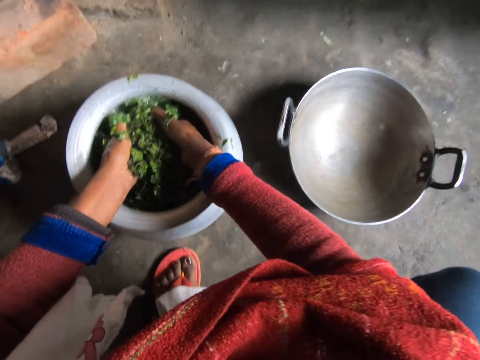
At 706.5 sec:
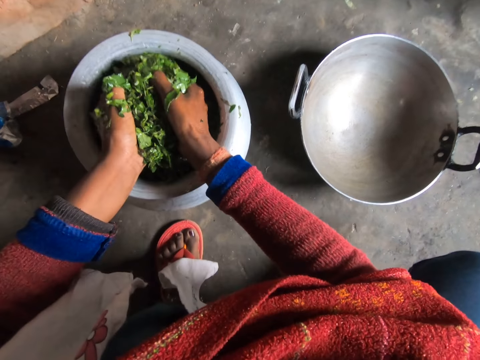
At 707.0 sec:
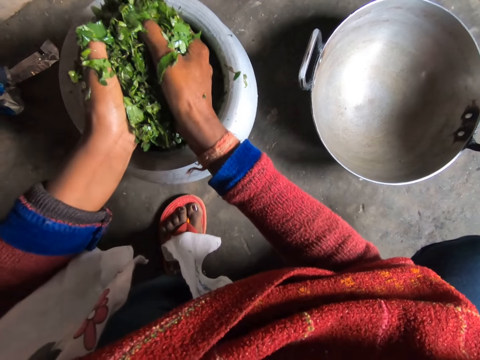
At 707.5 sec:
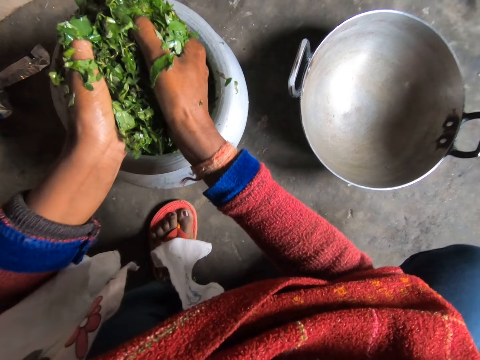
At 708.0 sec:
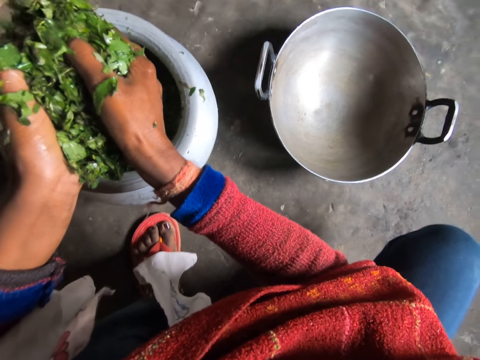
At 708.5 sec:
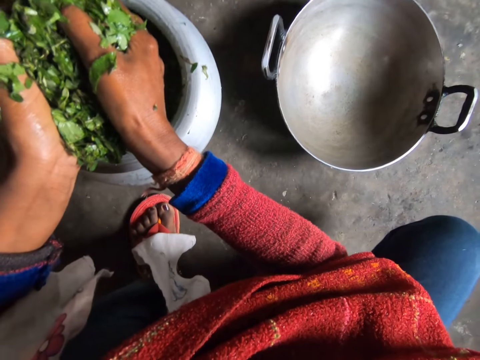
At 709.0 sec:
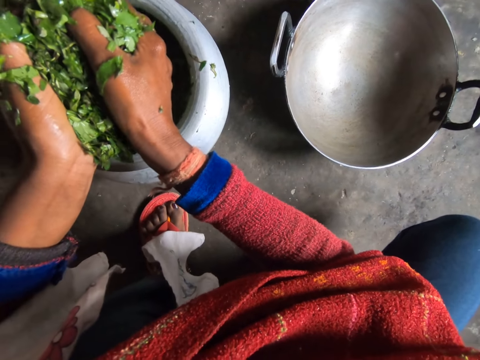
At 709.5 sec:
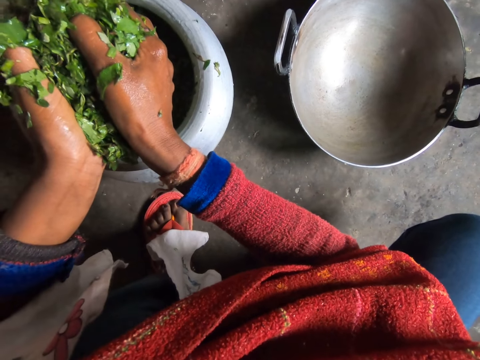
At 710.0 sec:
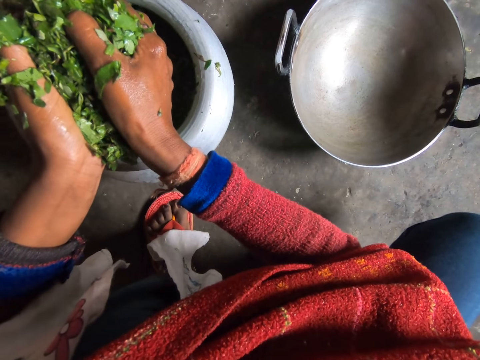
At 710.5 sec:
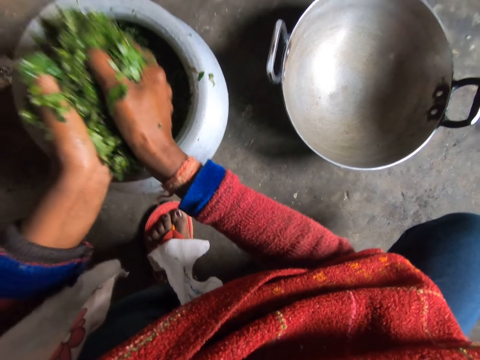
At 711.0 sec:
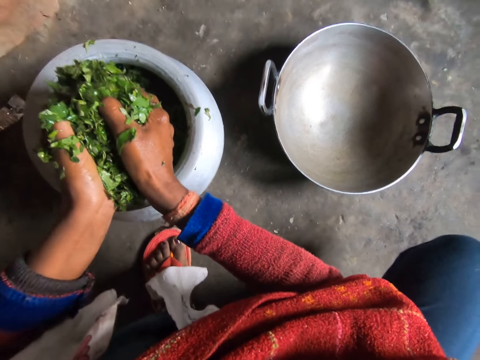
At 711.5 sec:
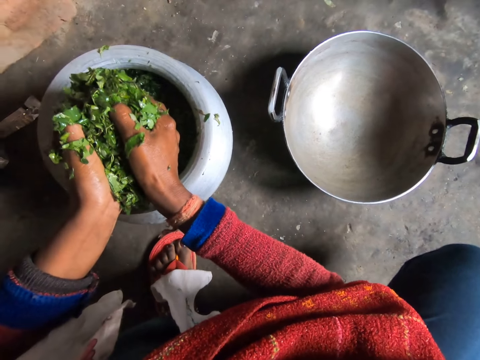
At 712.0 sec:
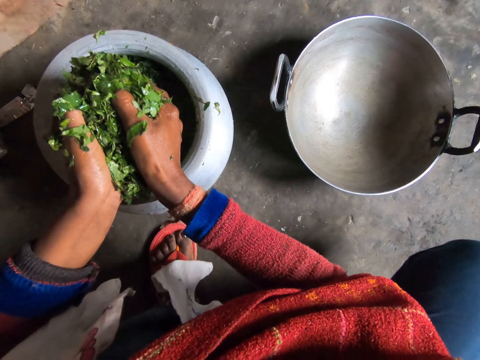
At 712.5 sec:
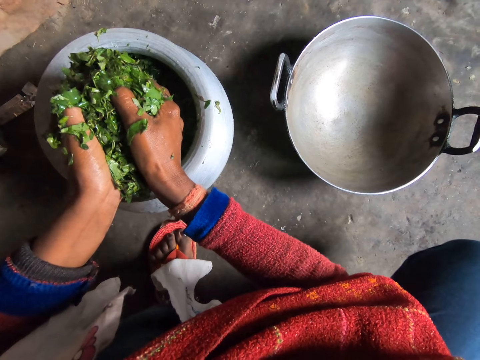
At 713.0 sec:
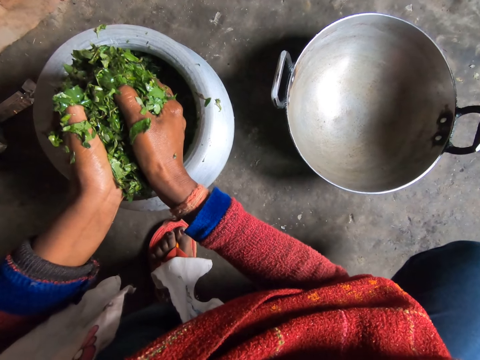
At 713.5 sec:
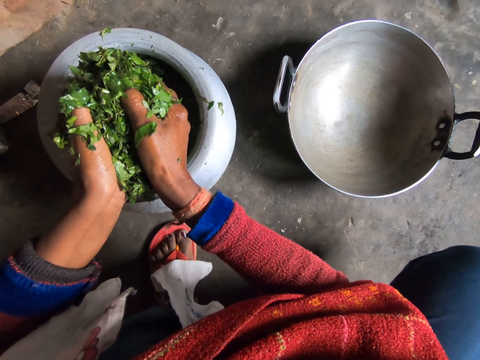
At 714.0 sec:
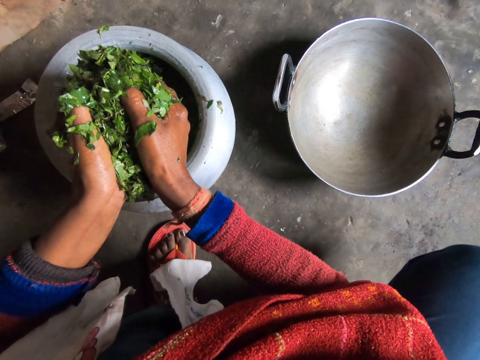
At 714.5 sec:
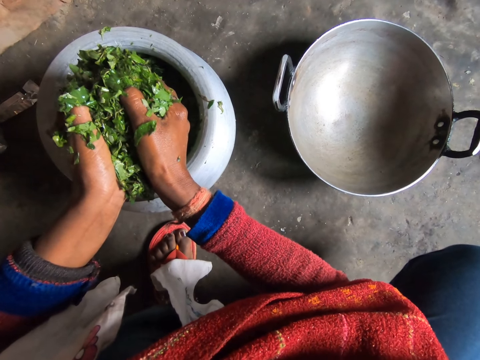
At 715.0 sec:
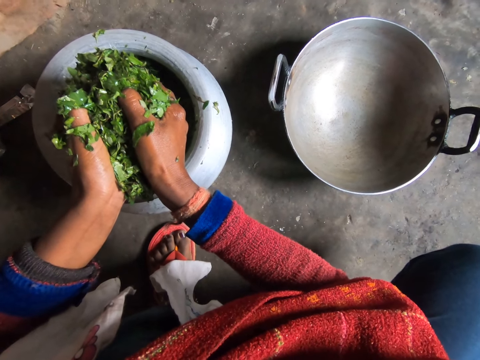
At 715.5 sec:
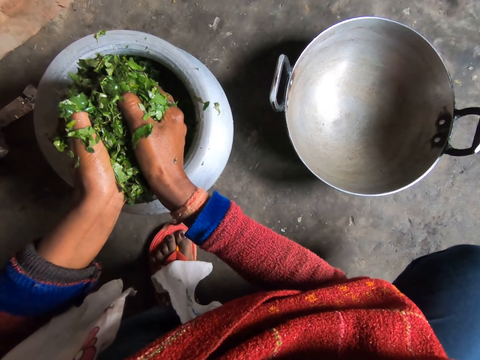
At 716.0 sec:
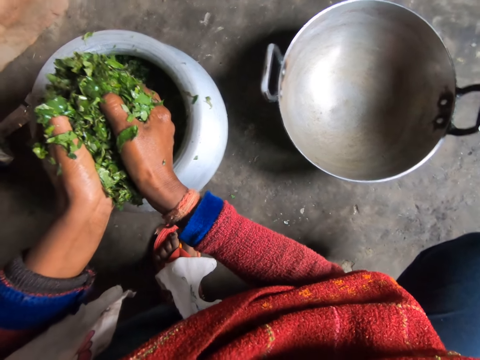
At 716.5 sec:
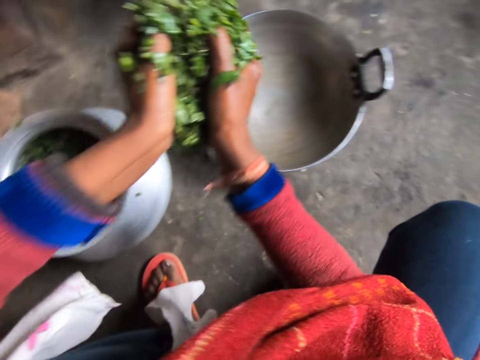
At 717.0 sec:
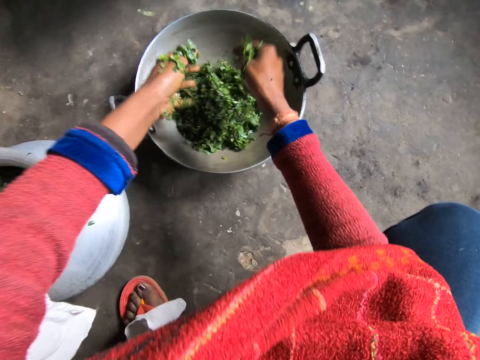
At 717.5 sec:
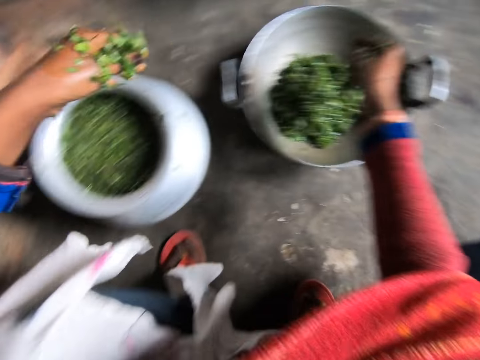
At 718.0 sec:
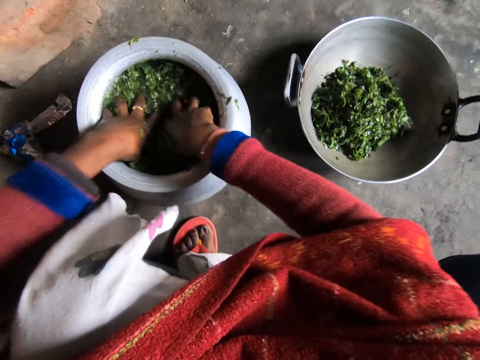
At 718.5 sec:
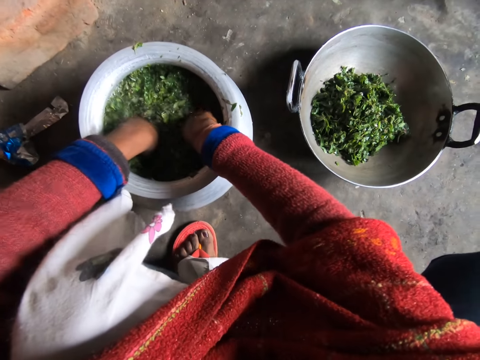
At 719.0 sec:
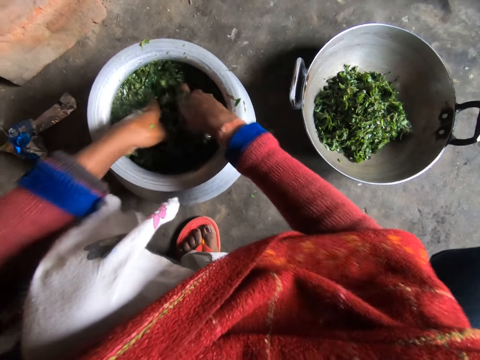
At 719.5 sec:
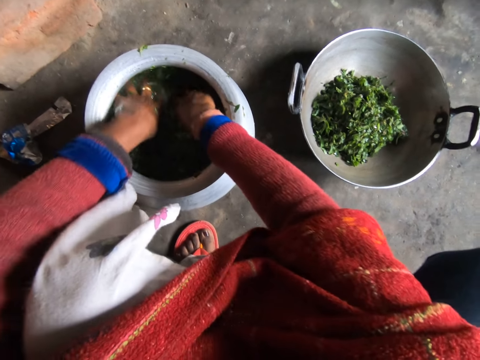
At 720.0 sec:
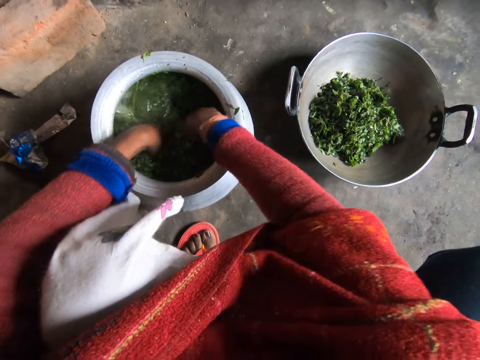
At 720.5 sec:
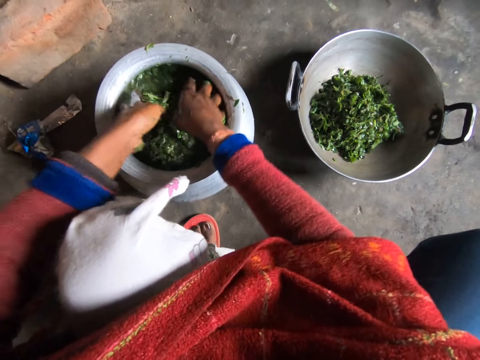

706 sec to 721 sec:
The camera wearer picks the greens. They move the vegetables from the pot with both hands into the pot on the floor. They drain water from the greens. They put the greens on the metal basin. They clean the greens.

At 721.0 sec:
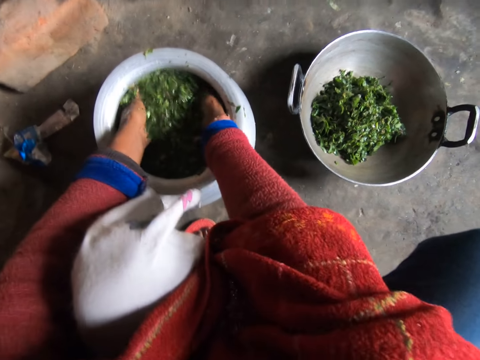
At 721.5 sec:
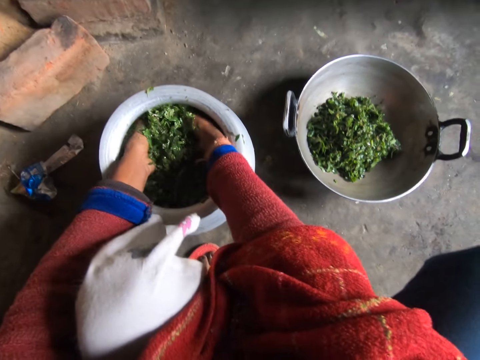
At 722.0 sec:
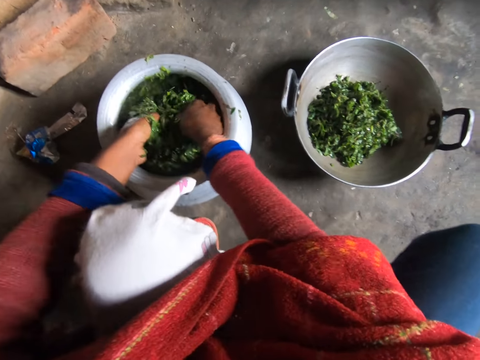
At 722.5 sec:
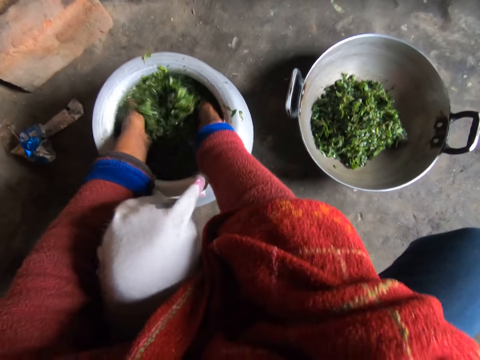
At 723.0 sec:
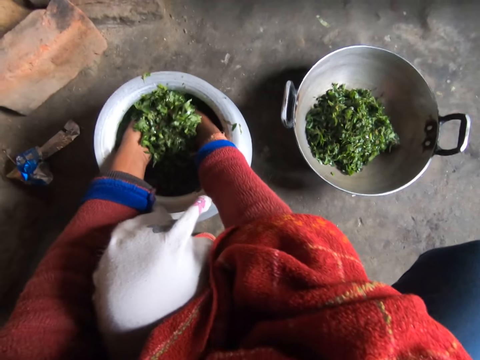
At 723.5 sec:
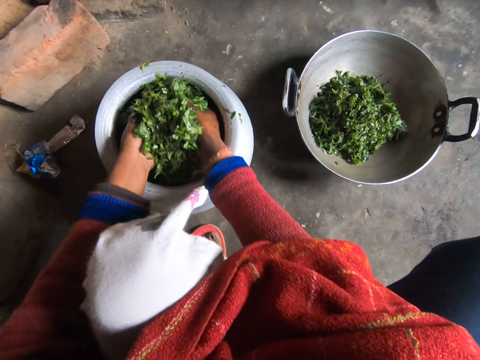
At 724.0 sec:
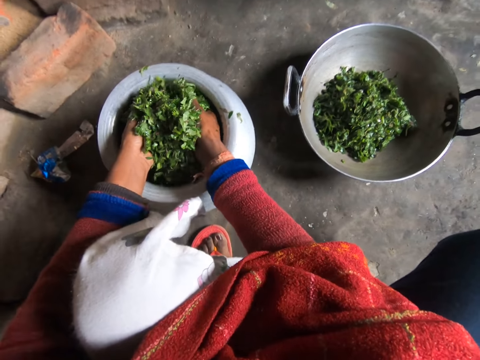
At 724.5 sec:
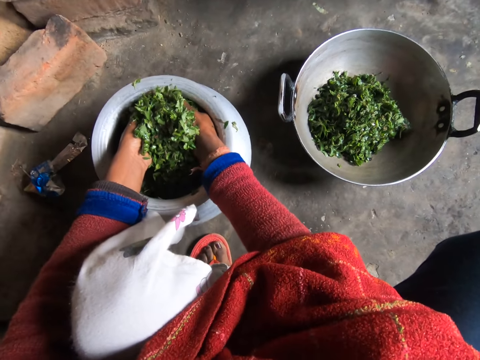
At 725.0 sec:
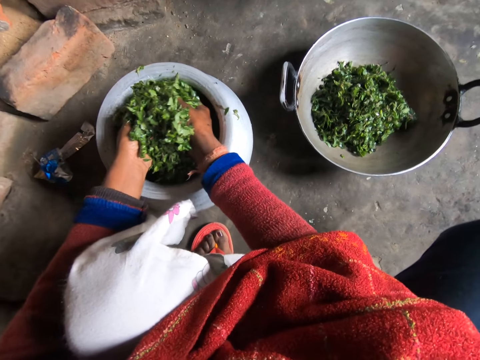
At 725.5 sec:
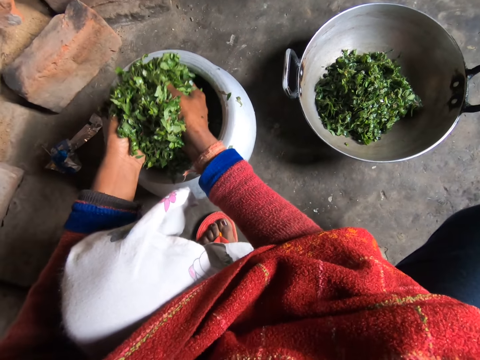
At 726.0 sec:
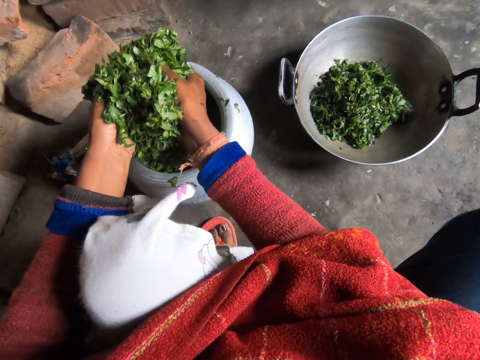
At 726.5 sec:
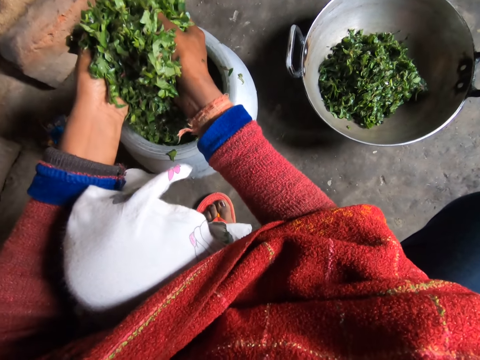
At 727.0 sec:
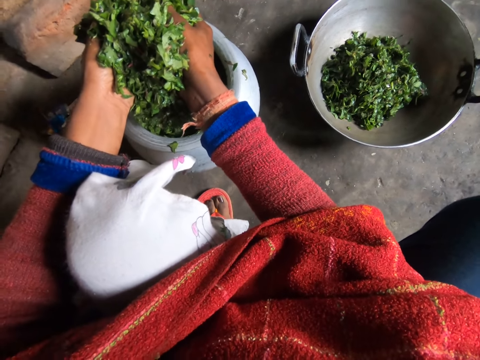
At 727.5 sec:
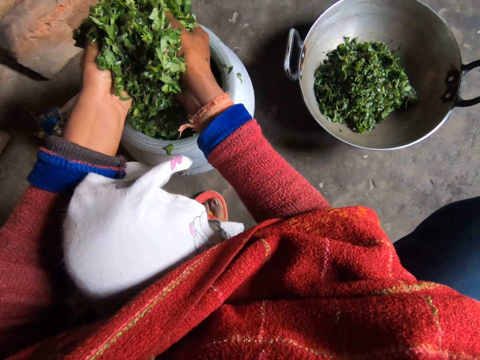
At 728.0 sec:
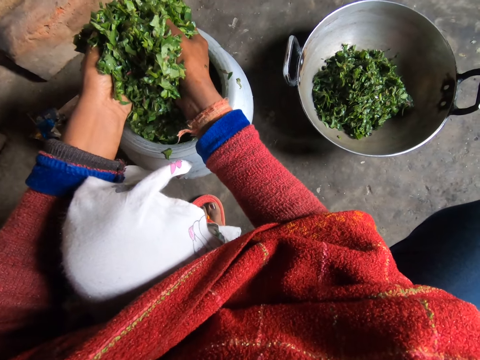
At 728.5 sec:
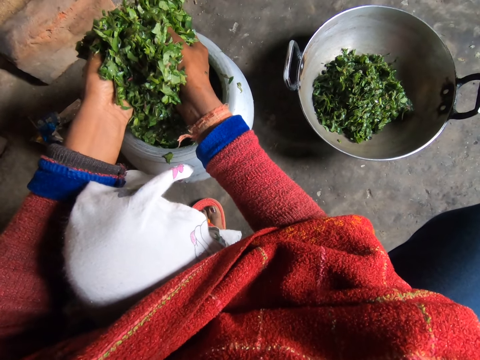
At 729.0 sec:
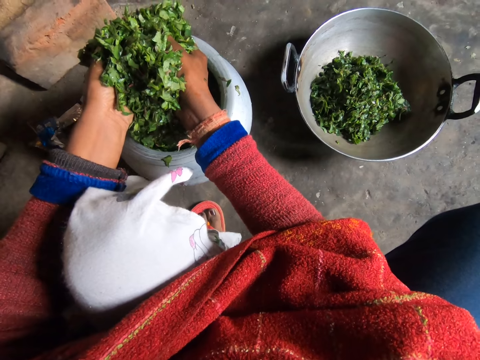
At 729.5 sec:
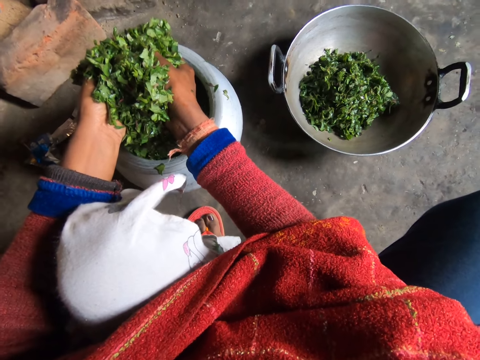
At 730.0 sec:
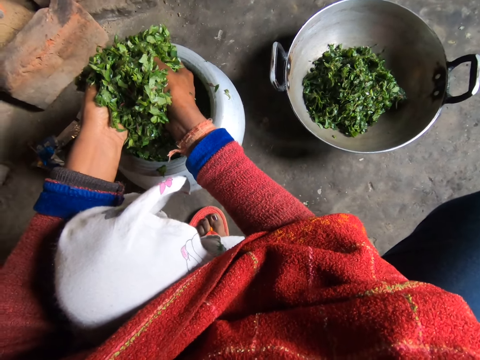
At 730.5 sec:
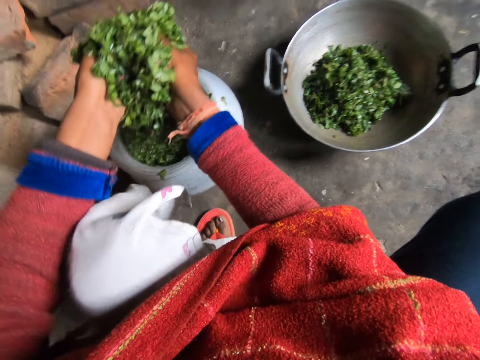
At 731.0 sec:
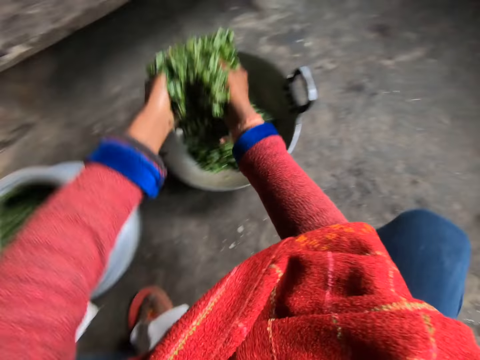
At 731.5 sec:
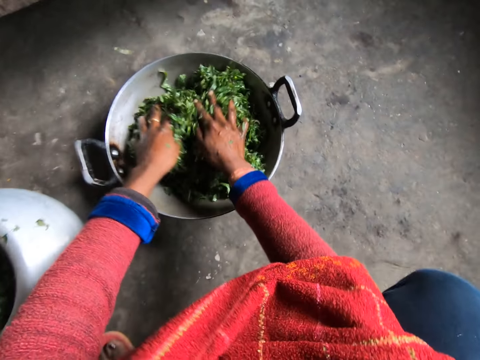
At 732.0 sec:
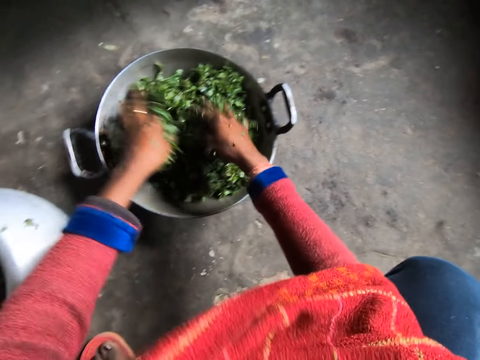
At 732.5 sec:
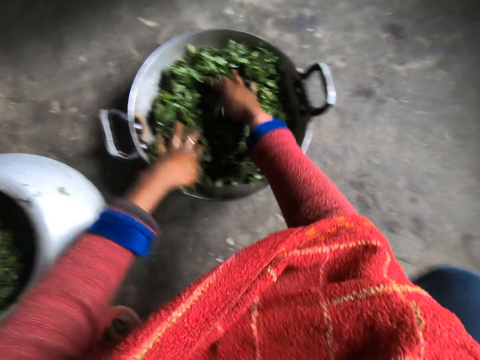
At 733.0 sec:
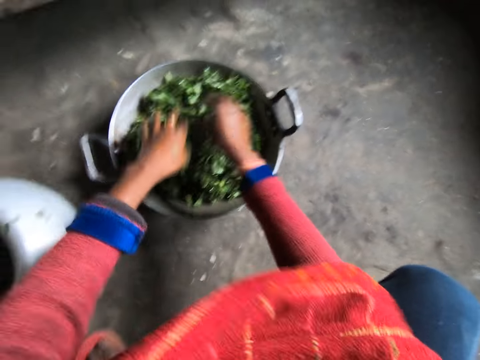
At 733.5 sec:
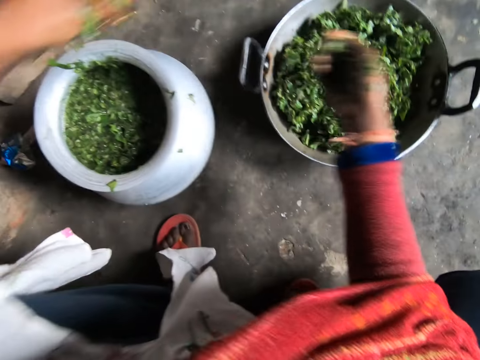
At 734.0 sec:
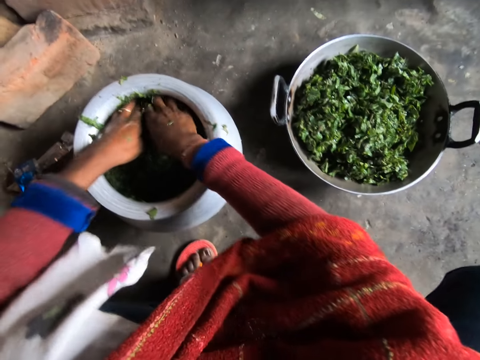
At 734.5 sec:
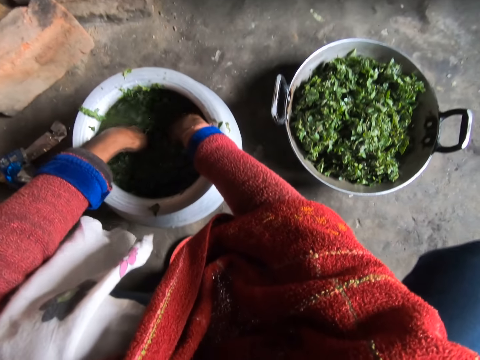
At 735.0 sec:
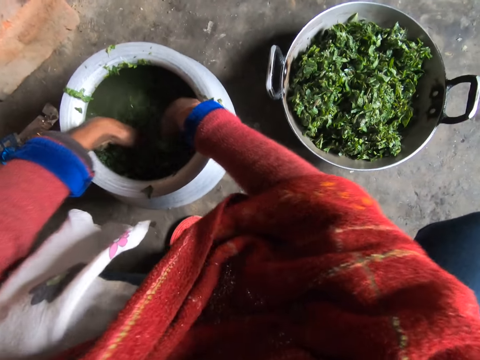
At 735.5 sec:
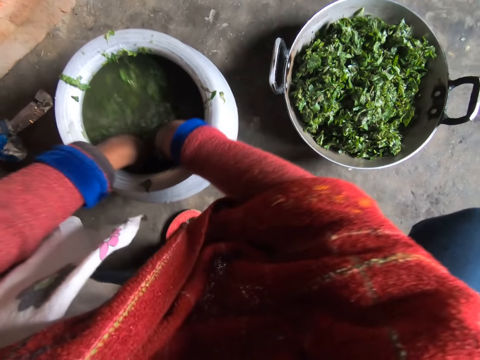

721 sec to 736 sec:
The camera wearer picks the greens. They drain water from the greens. They put water on the metal basin. They touch the greens. They clean the greens.
